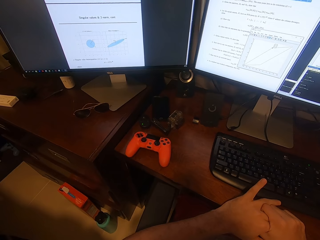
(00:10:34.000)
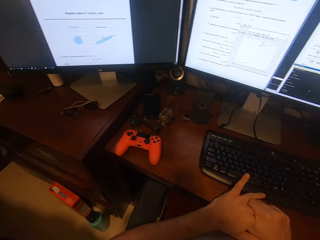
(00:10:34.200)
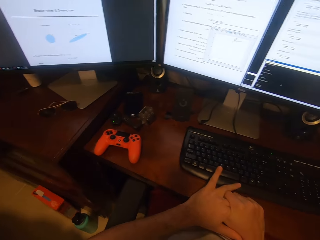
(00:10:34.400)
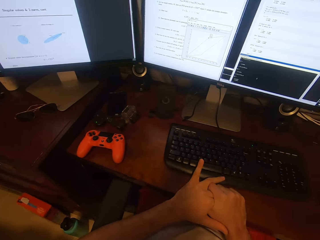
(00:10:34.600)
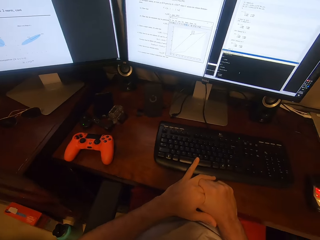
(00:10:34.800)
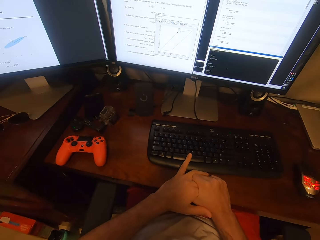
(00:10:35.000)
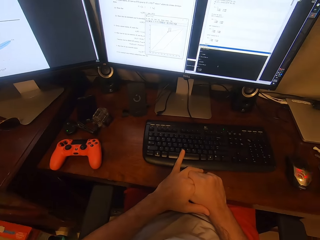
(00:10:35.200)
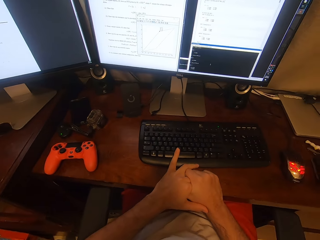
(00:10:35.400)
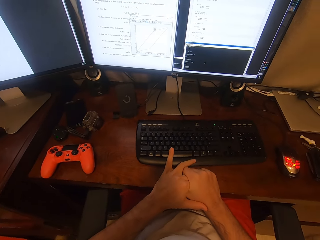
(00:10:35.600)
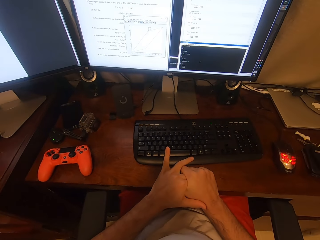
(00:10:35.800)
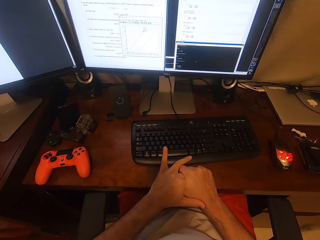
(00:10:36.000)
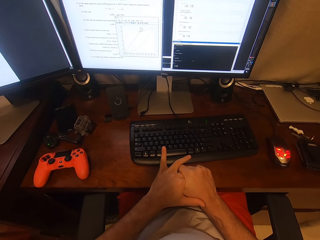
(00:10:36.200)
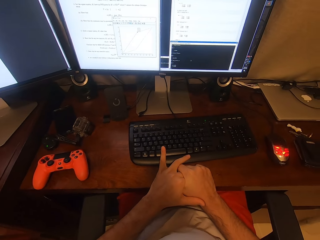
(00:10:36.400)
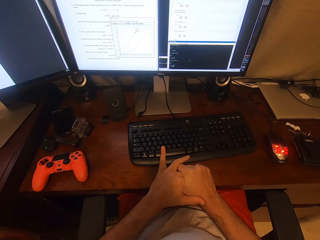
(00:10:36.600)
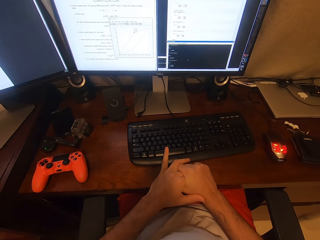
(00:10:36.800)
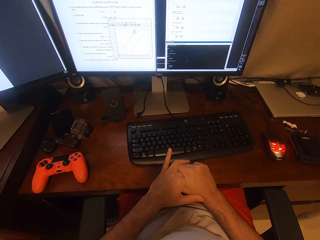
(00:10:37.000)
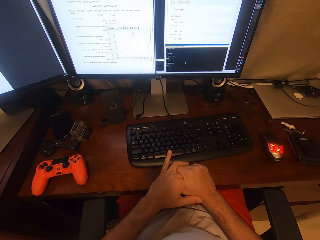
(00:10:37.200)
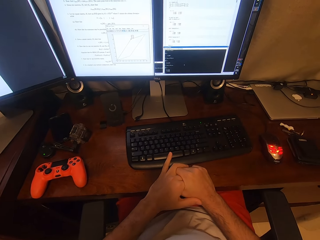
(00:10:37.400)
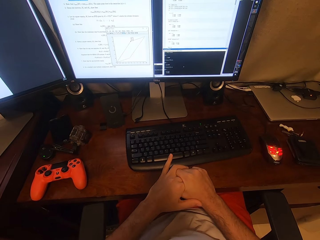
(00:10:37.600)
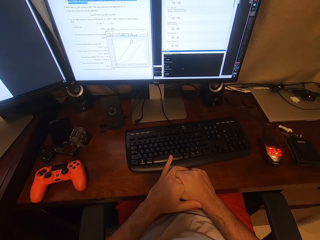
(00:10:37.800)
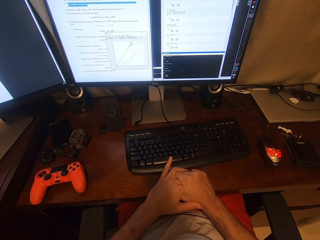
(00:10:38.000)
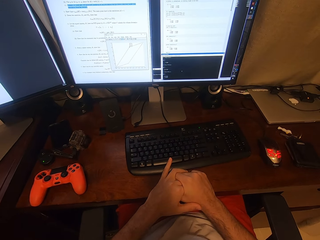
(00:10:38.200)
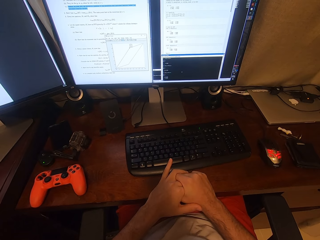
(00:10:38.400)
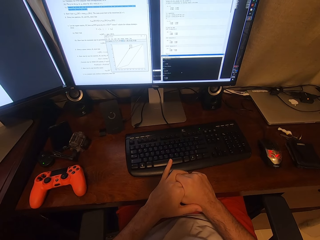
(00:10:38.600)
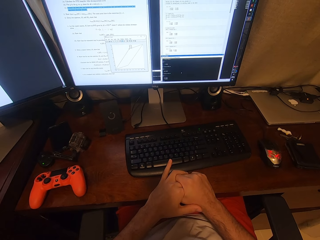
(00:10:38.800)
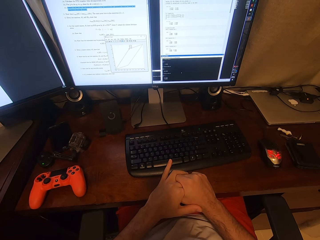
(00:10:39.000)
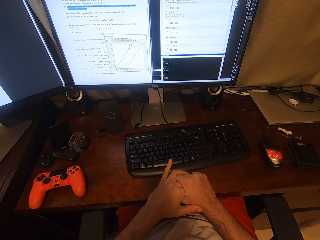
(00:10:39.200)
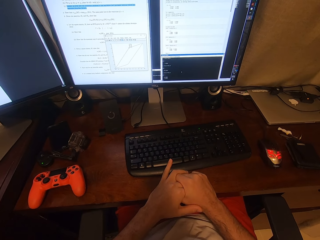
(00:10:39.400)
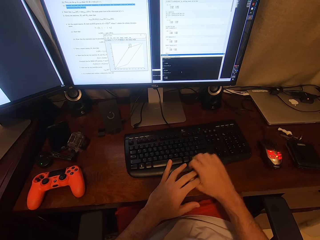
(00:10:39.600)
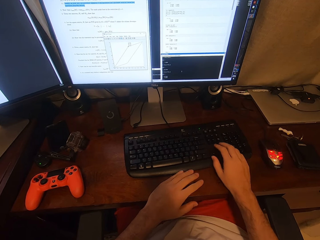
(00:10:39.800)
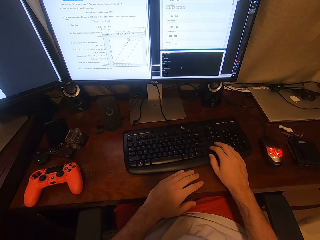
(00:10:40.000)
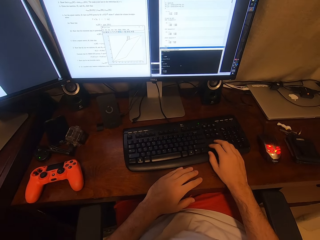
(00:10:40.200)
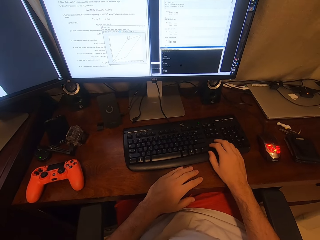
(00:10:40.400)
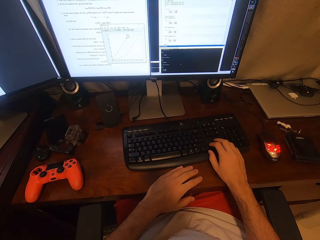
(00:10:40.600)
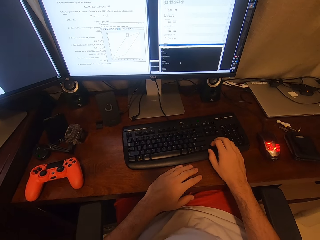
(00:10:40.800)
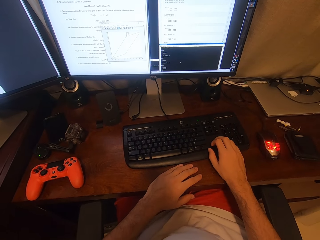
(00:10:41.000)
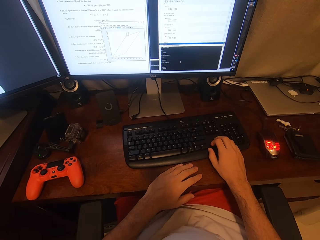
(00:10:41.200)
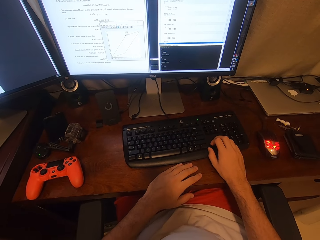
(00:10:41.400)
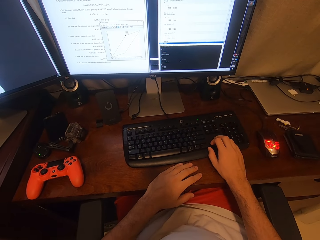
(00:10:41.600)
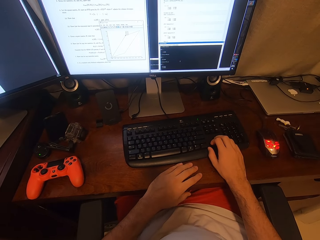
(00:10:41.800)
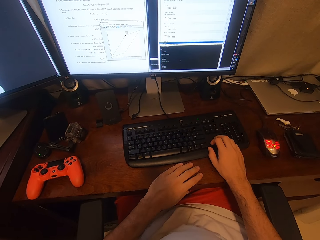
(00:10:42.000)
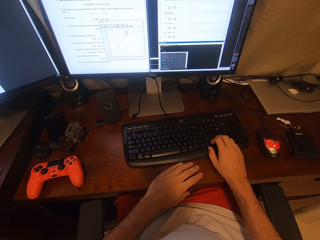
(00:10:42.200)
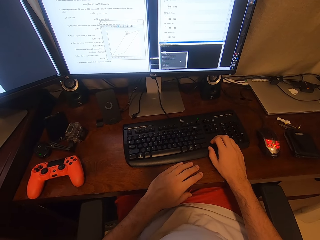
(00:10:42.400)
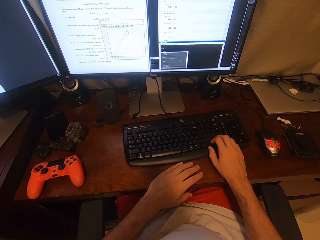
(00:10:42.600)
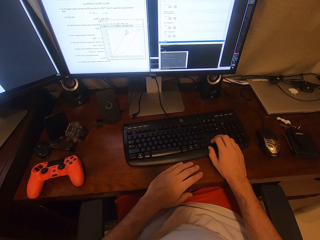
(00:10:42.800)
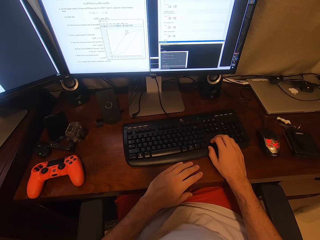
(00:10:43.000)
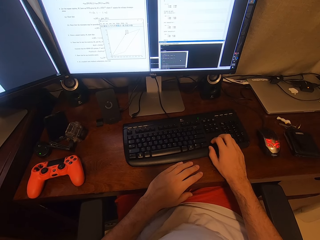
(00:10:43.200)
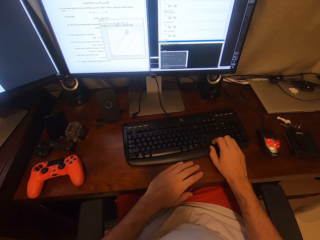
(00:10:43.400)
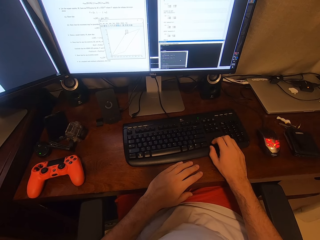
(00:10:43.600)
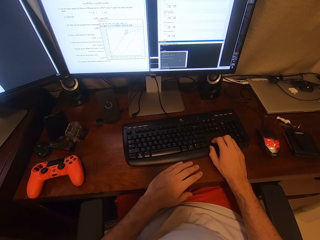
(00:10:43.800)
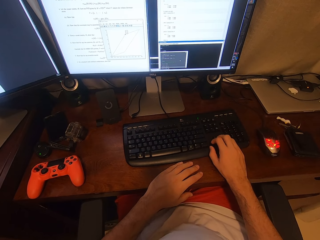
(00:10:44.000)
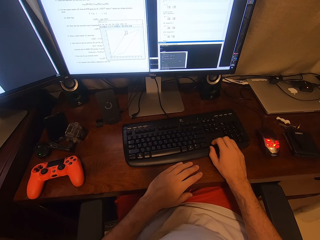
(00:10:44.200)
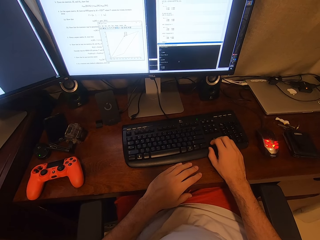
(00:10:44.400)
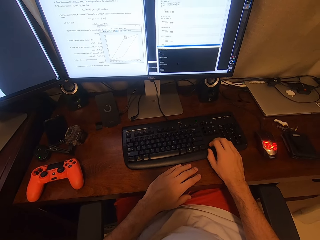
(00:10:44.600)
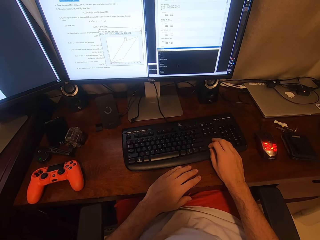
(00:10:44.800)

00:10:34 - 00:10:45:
The camera wearer presses a key on the keyboard.

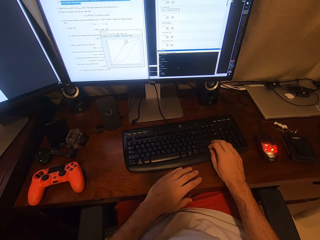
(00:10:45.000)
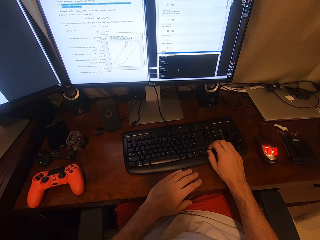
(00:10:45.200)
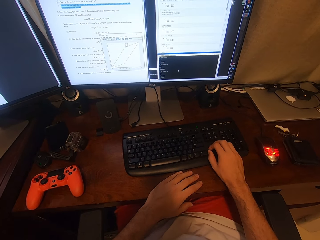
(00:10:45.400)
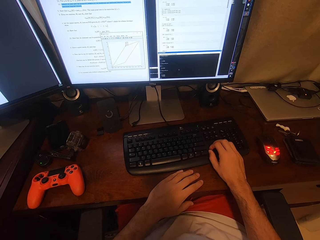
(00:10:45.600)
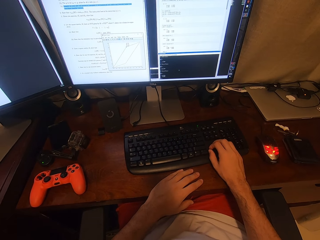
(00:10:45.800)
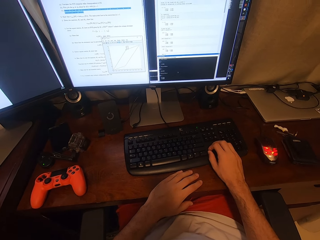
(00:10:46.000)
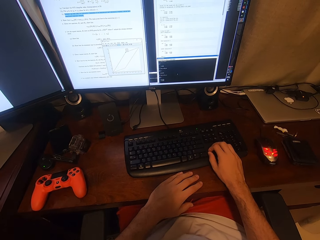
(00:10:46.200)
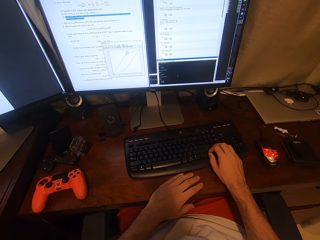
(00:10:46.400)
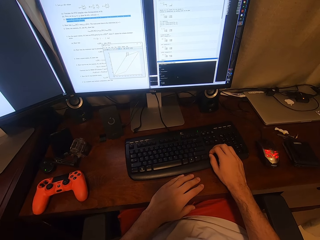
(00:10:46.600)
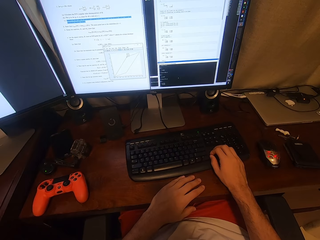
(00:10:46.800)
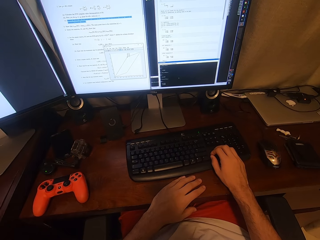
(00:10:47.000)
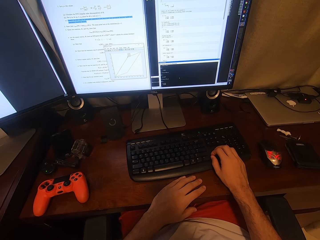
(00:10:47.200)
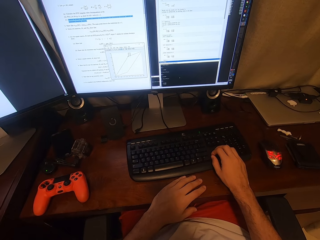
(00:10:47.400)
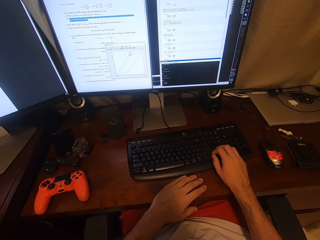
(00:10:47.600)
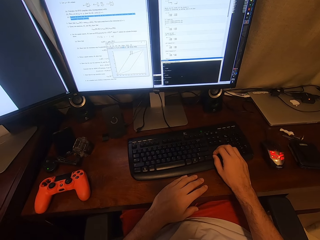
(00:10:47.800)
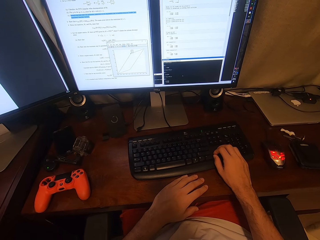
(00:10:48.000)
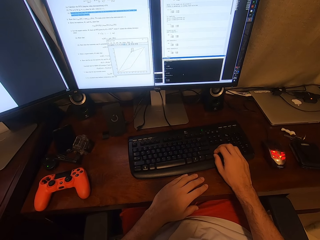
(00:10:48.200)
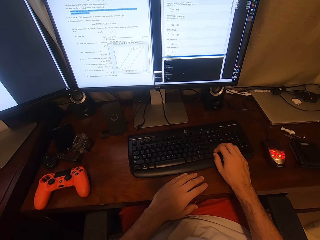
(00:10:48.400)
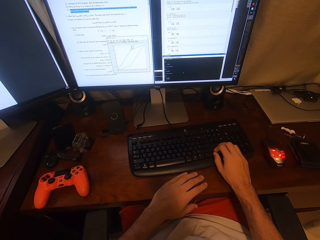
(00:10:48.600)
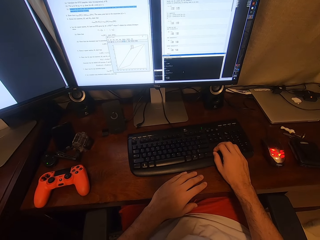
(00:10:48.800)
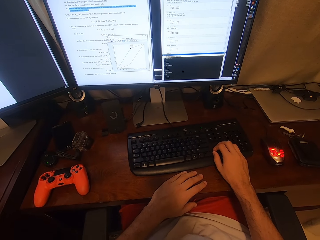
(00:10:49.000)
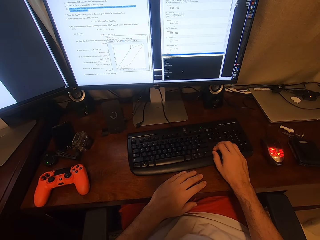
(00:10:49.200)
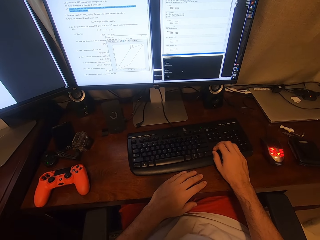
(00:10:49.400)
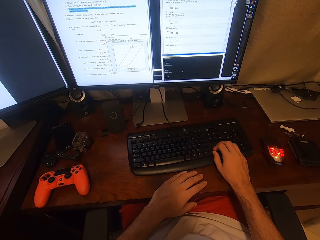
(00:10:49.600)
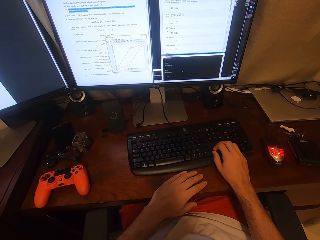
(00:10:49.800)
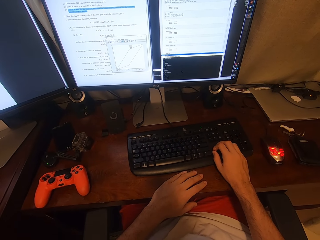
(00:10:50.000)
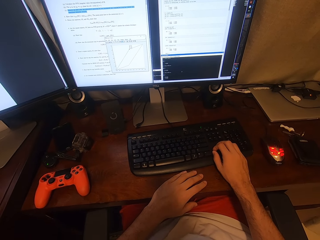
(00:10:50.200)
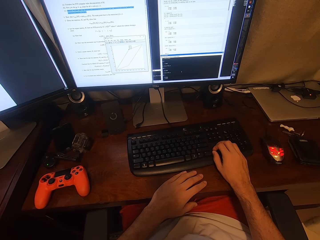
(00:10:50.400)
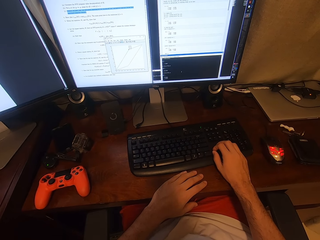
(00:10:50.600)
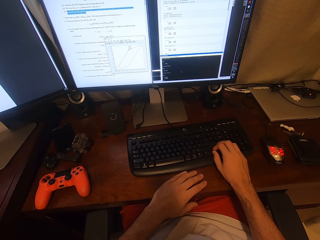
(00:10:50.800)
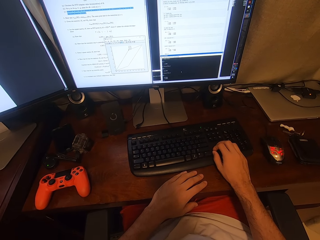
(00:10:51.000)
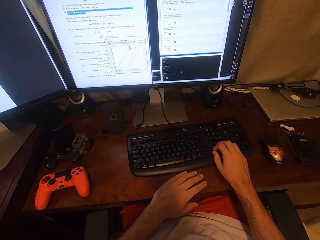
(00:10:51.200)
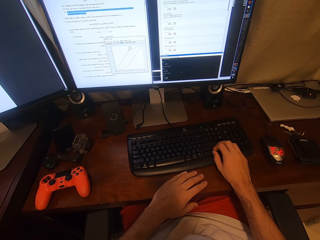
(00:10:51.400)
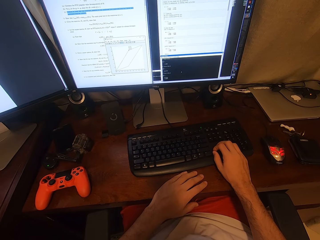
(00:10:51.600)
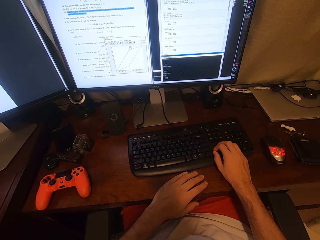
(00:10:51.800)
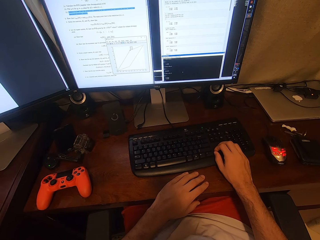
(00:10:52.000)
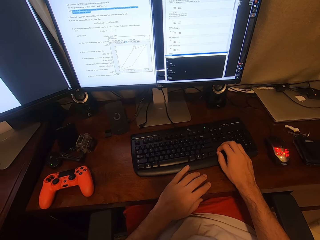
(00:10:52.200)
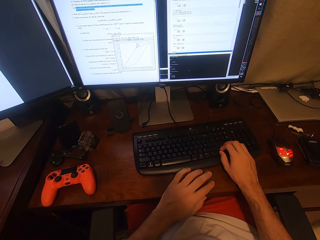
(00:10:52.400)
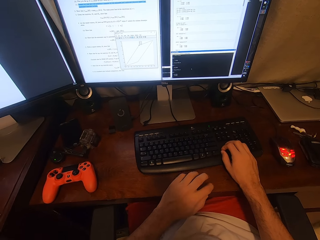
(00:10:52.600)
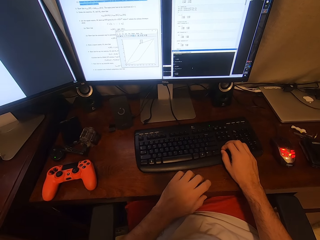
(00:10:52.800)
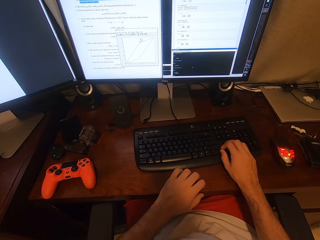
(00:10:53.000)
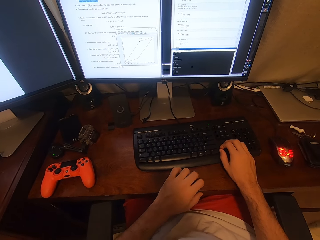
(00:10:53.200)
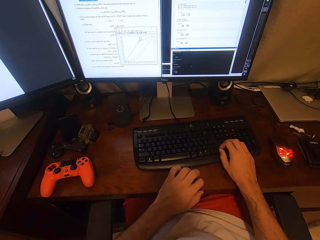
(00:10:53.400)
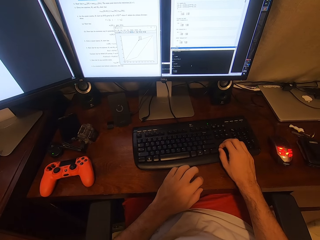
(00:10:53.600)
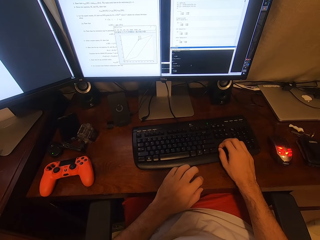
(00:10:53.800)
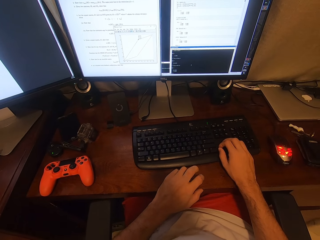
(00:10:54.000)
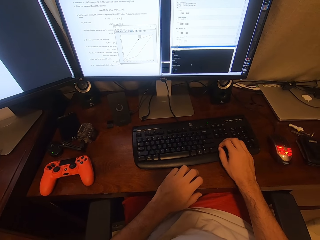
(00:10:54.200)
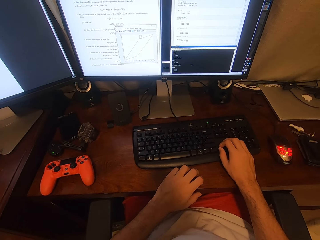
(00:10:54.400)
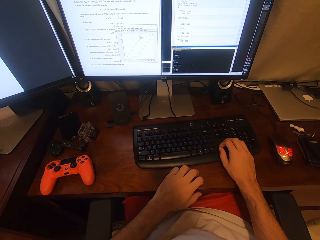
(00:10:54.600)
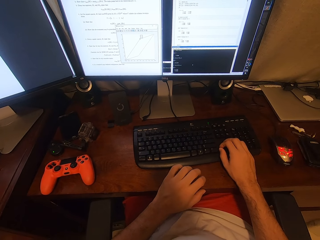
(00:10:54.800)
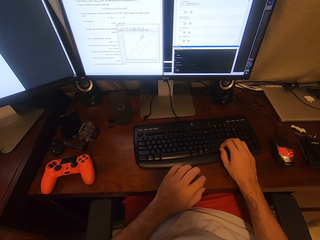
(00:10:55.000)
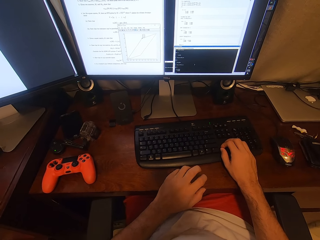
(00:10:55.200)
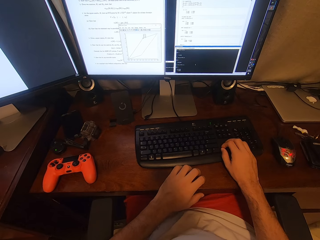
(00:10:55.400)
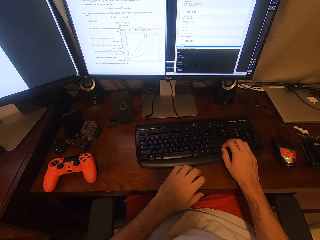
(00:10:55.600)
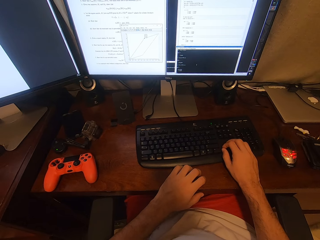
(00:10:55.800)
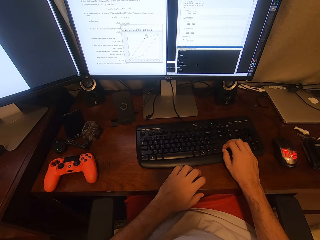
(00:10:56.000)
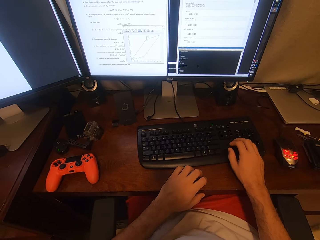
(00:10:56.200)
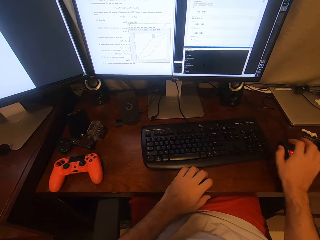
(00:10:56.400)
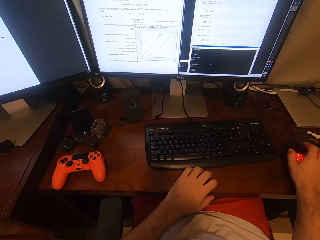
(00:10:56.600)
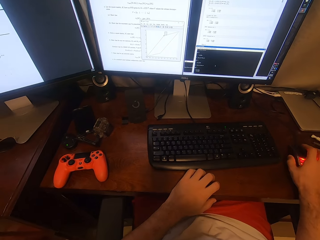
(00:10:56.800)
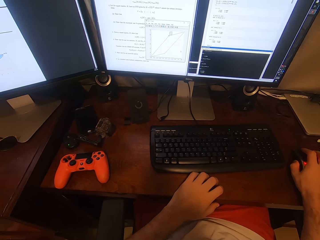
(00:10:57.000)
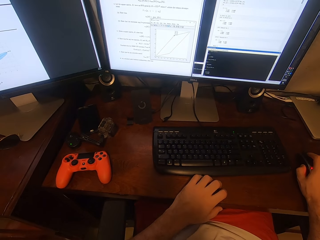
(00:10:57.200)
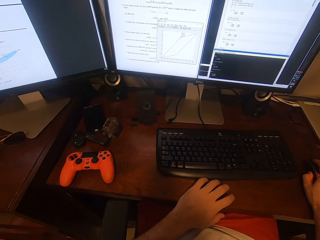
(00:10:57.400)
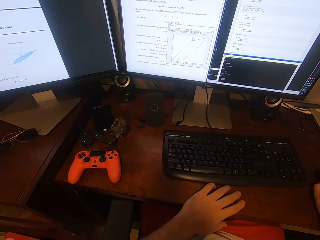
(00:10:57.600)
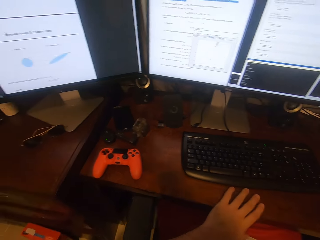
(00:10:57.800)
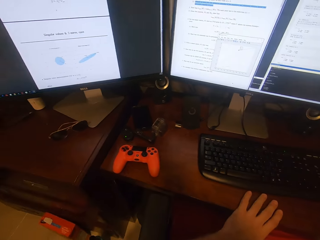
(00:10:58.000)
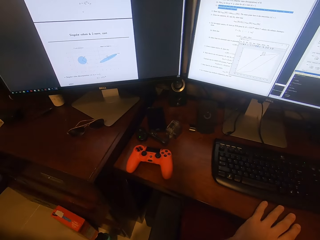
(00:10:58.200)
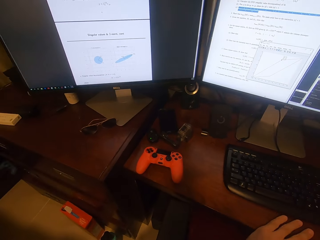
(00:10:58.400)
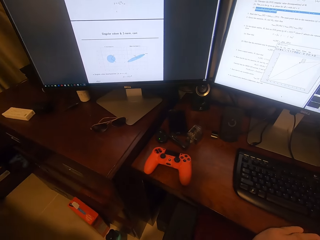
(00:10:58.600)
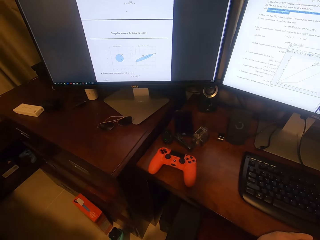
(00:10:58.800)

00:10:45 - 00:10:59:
The camera wearer looks at the screen. They tap on the table with the left fingers. They tap on the table with the left fingers again. They hold the mouse. They stare at the screens.
